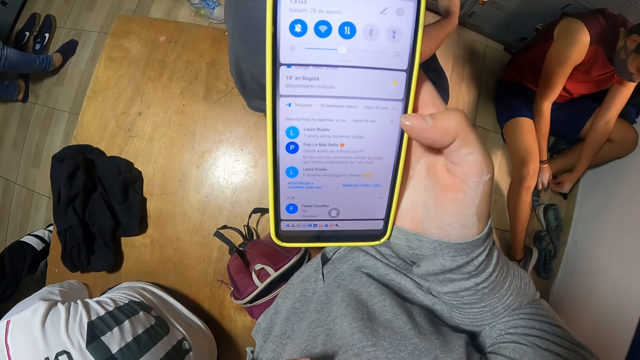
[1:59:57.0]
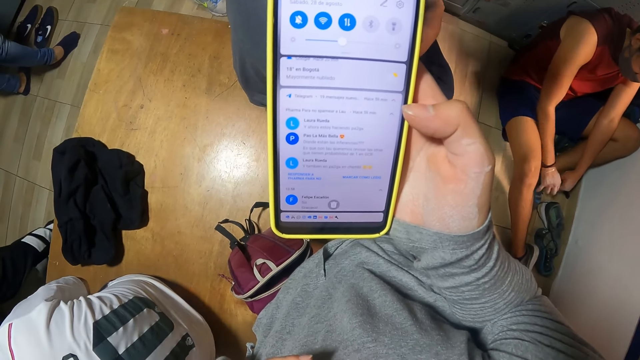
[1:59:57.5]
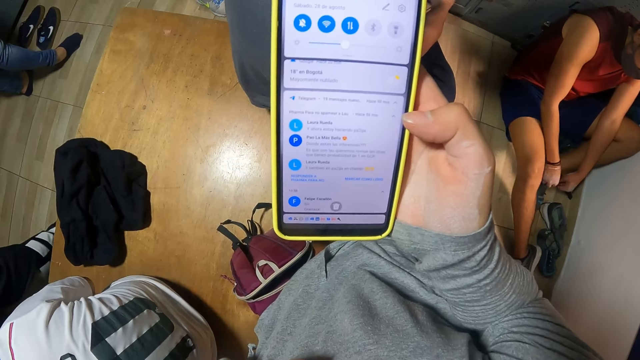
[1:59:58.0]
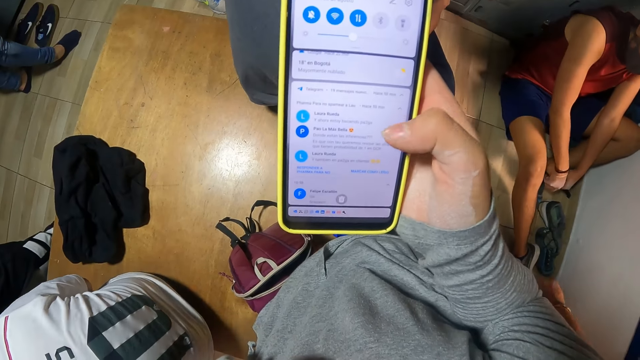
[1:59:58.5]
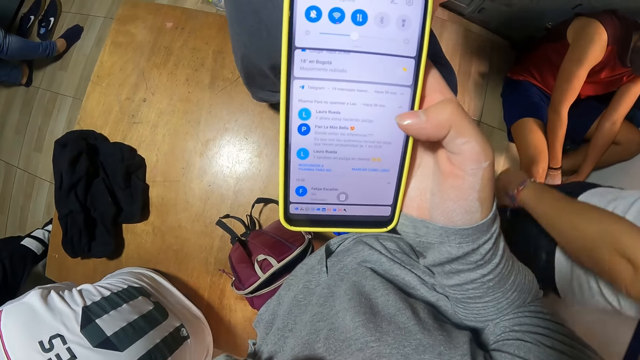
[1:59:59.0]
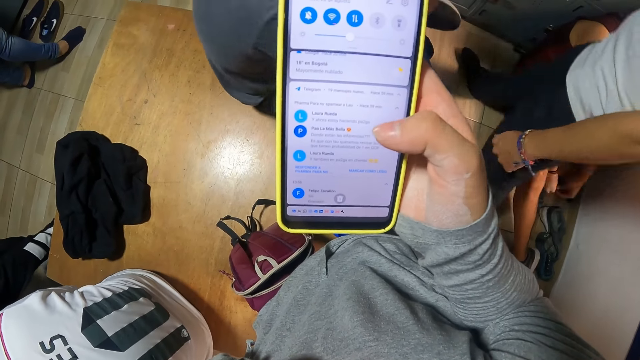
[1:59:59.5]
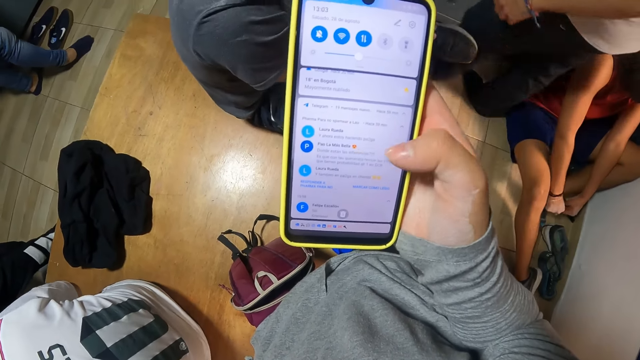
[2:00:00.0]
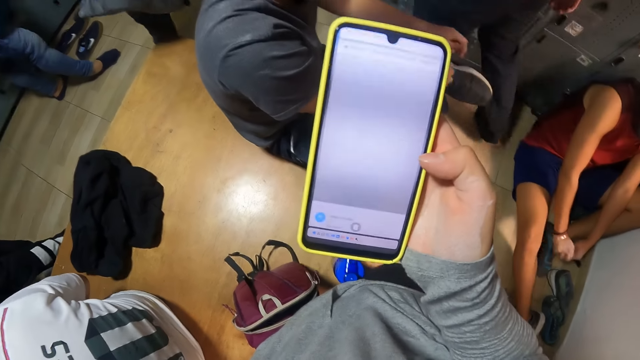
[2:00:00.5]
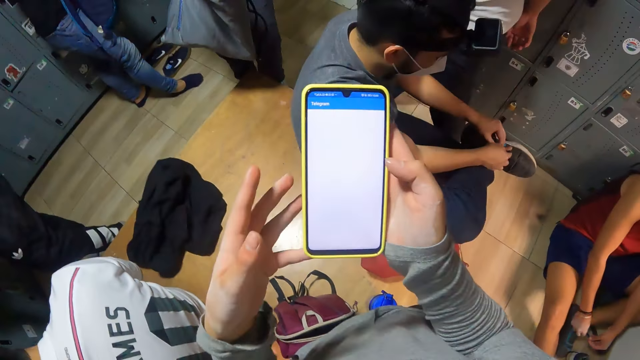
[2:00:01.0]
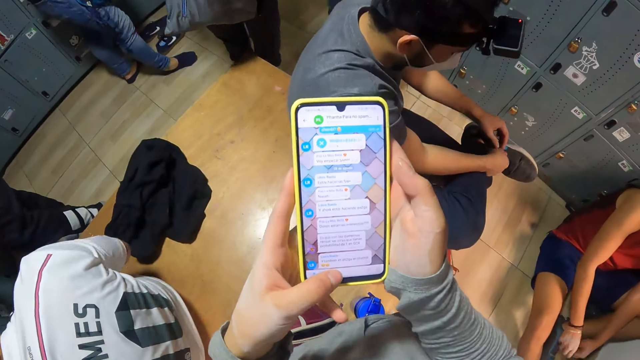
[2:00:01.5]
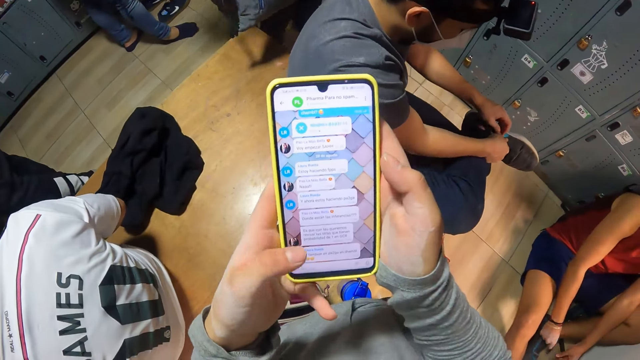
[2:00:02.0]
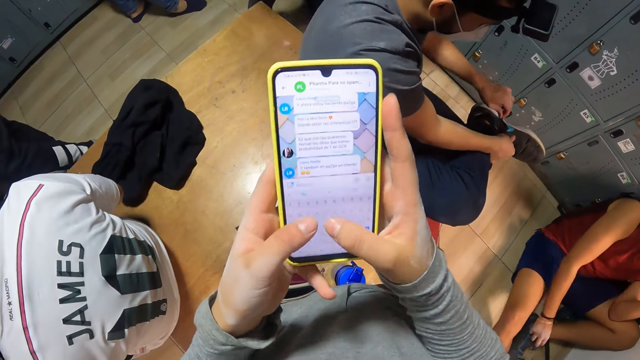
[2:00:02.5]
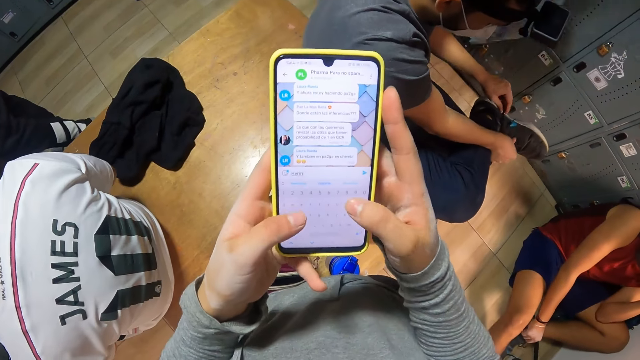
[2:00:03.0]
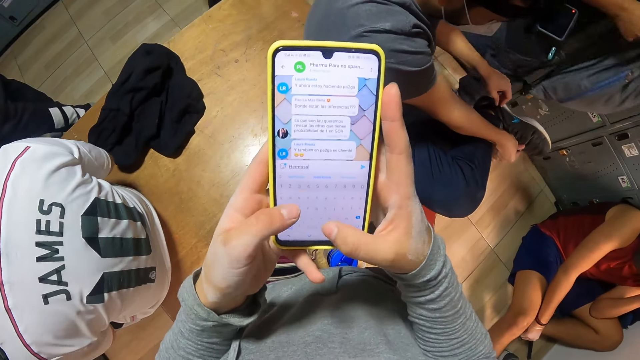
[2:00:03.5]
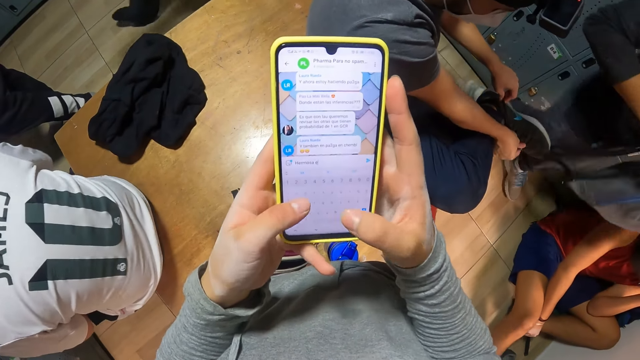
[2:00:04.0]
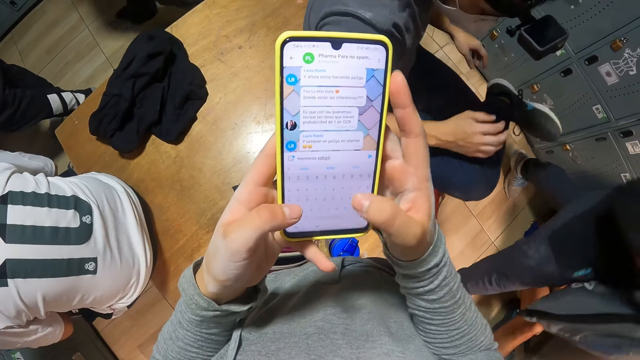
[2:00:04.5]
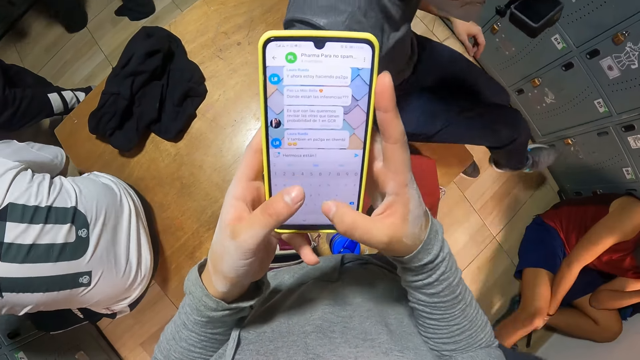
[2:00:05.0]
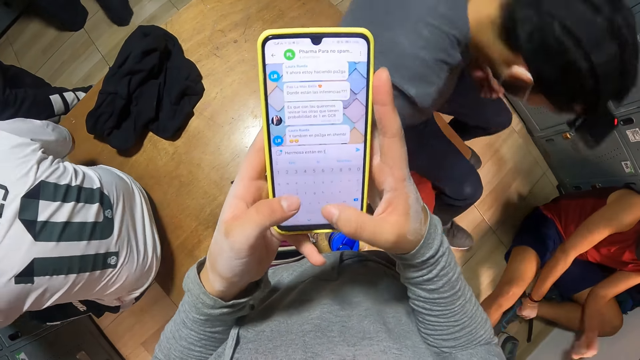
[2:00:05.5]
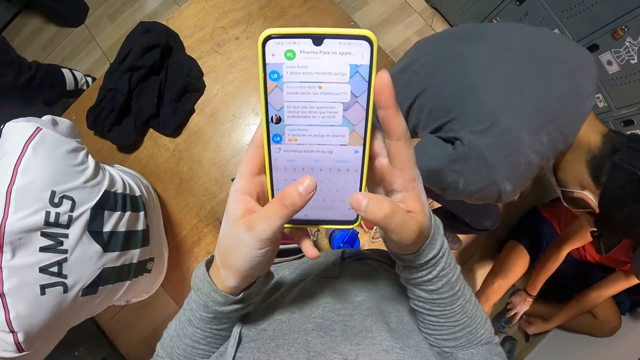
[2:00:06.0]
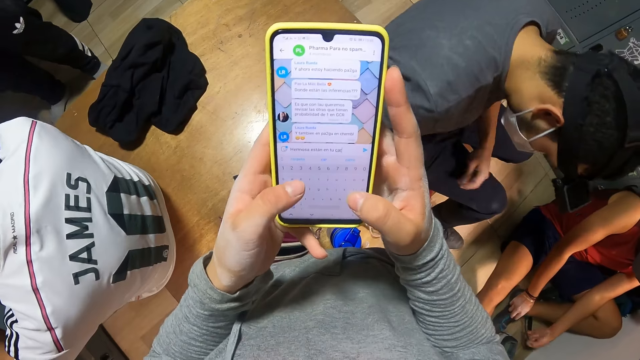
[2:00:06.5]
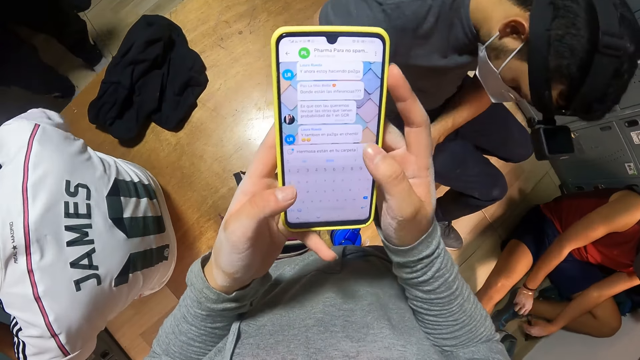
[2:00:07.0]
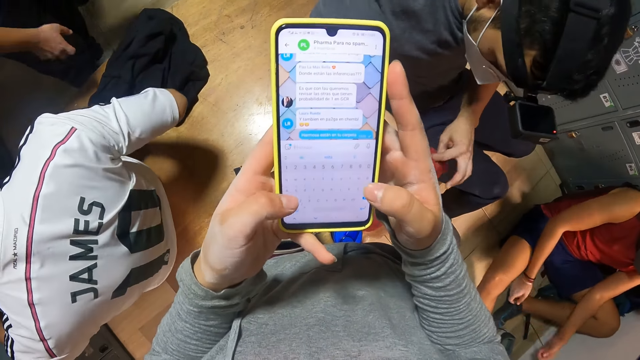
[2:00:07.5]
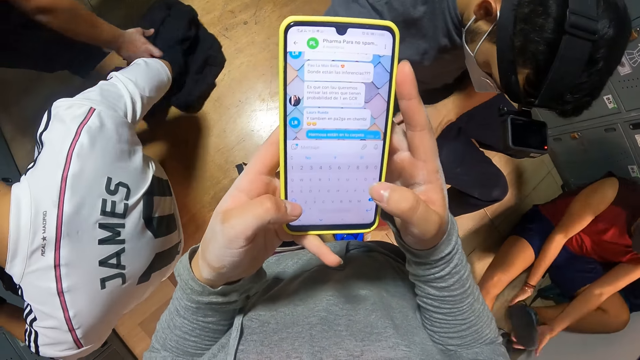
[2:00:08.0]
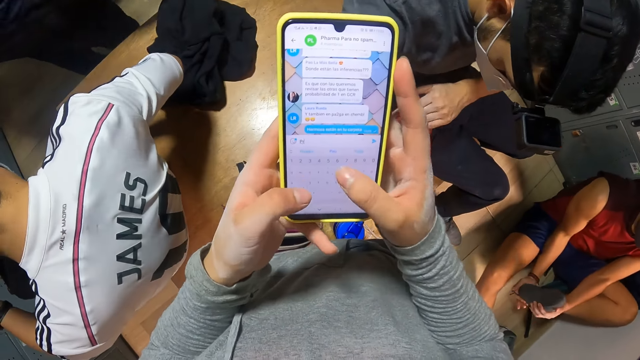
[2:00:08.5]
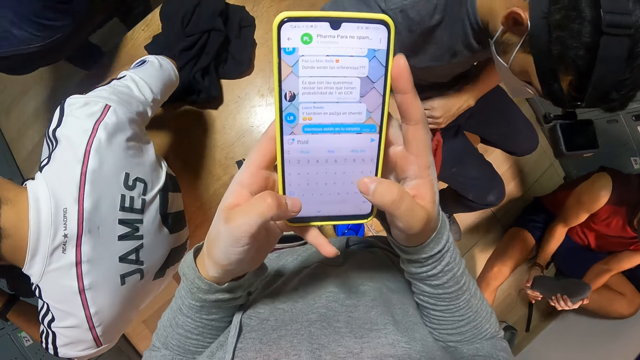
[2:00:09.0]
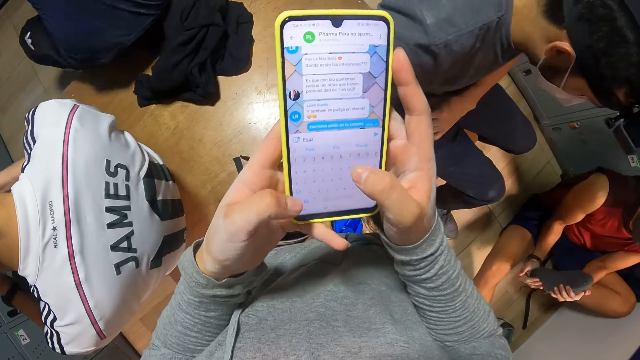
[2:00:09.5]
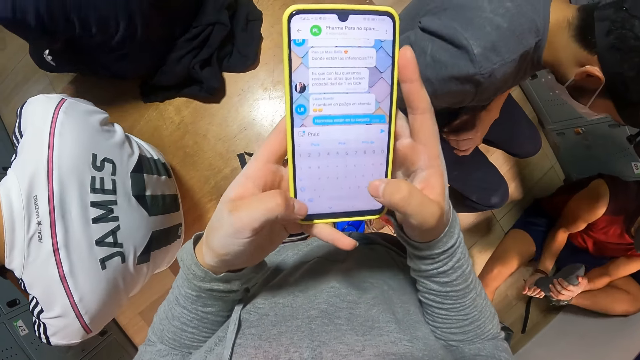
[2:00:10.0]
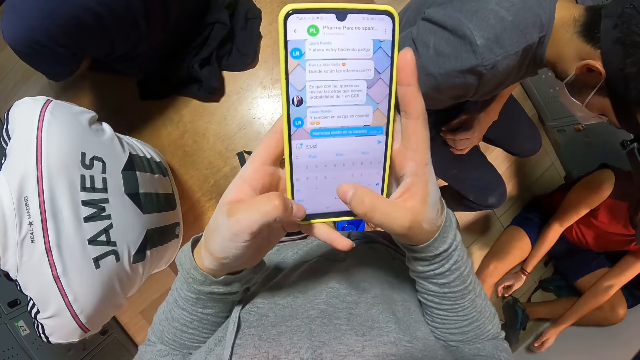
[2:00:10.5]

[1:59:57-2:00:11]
A woman unties her shoe laces. The camera wearer operates the phone. A man ties his shoe lace. The camera wearer operates the phone. Another man touches the bag on the bench with both hands. The first man removes his phone in the backpack. A third man pulls the shoe in his left leg with both hands. The camera wearer operates the phone.

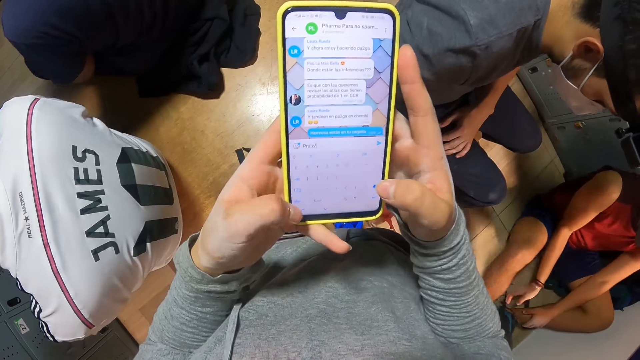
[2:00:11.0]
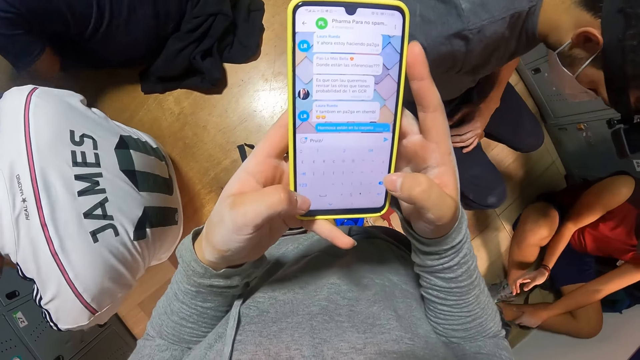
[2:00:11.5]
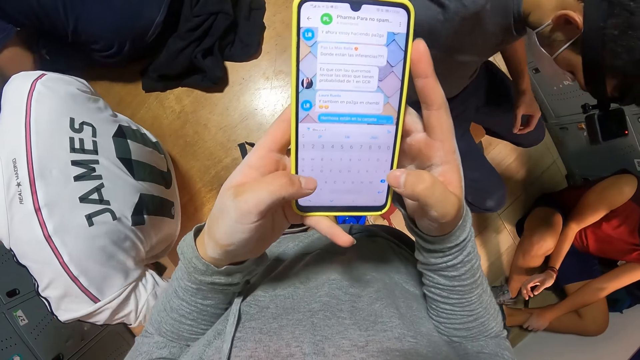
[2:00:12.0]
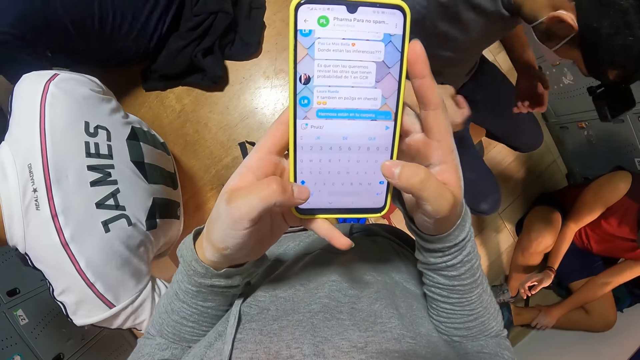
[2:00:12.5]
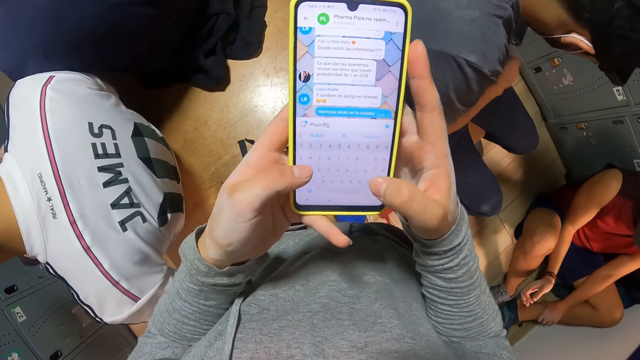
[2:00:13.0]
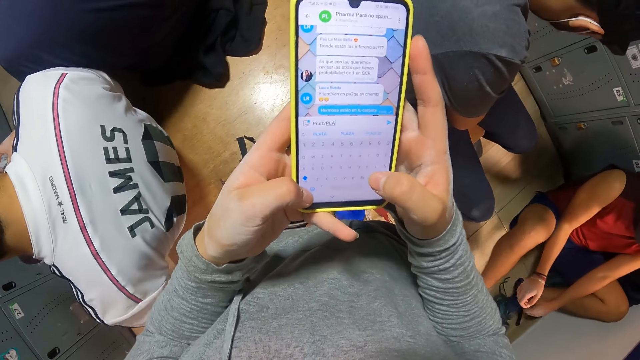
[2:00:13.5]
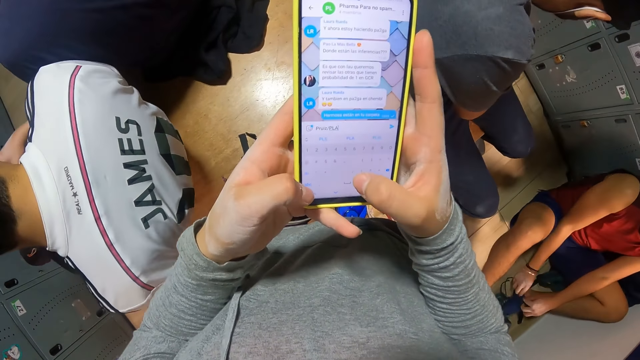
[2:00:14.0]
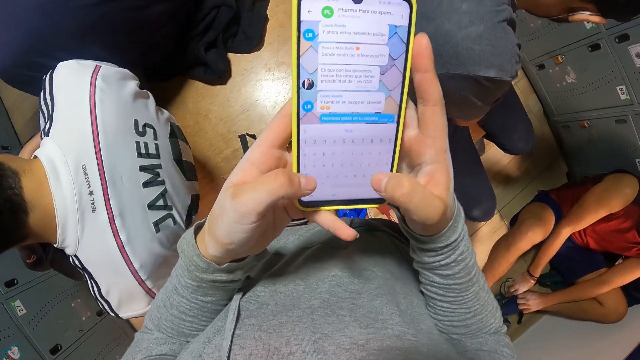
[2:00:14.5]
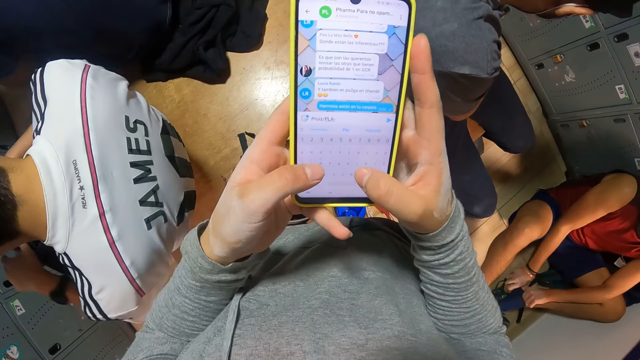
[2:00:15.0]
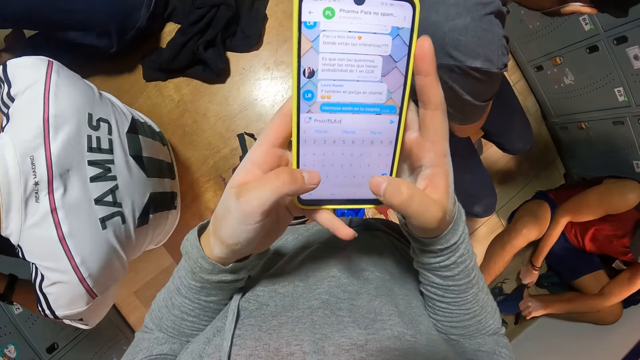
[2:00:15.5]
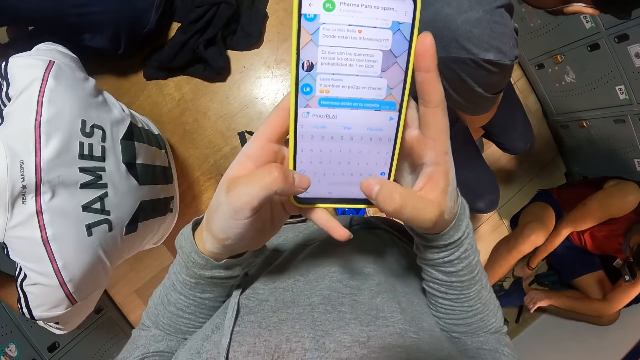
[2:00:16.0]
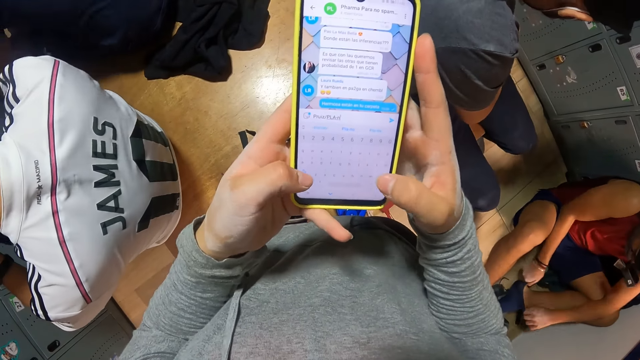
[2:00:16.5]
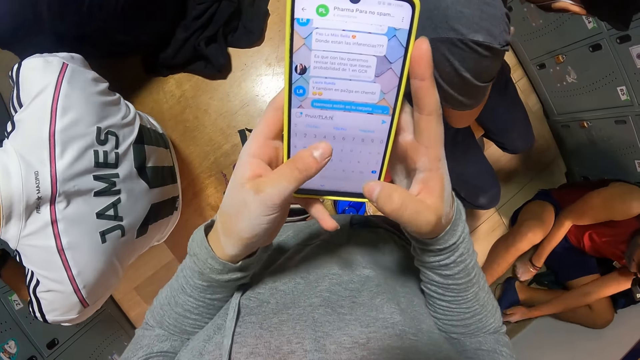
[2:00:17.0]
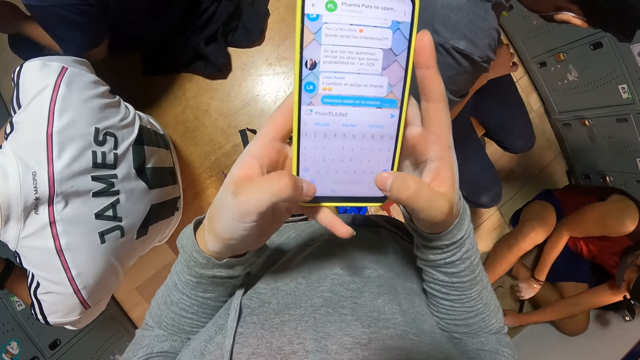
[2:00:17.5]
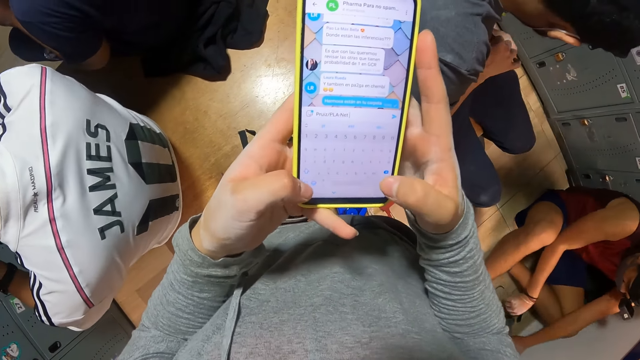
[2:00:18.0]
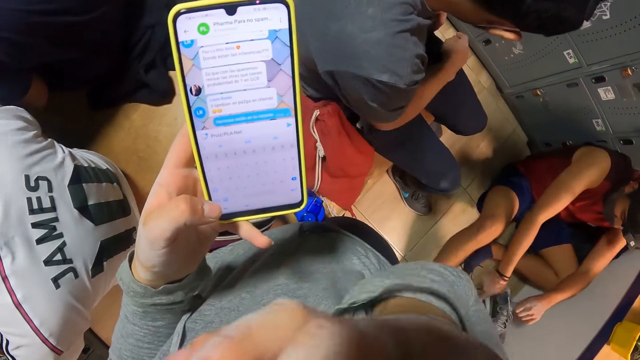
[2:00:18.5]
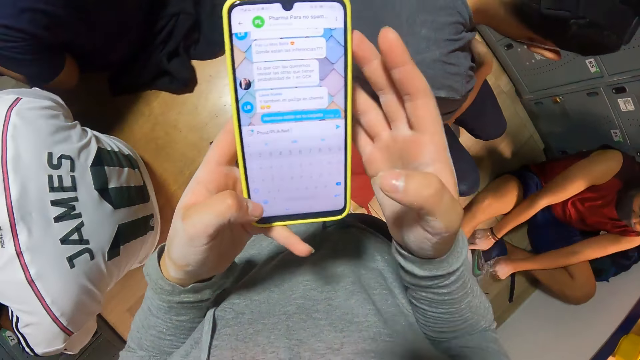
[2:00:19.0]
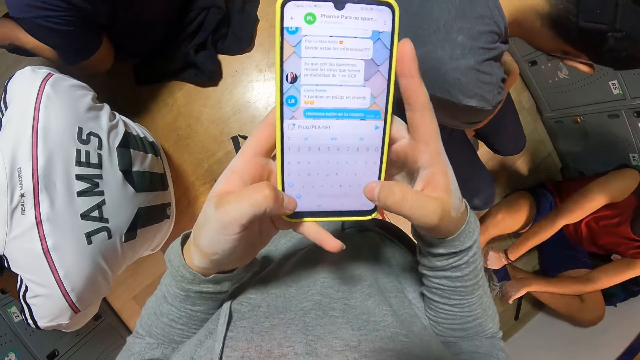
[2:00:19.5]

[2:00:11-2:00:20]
A man removes the shoe in his left leg with his right leg. Another man passes a phone from his right hand to his left hand and puts the phone in his left hand into his left trouser pocket with both hands. The second man places his wallet on his pocket. The first man adjusts a sock in his left leg with both hands and wears his socks. The first man picks up the shoe from the floor with his left hand. The camera wearer touches her face with her hand. The first man wears the shoe on his left leg with both hands.
